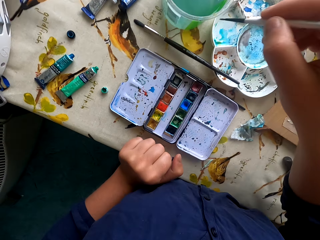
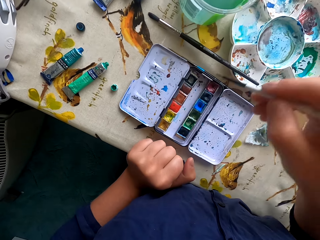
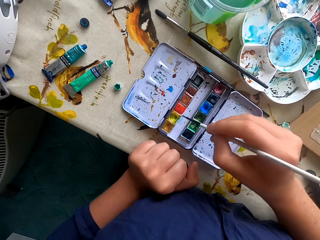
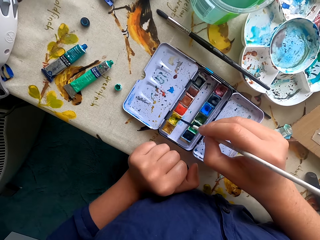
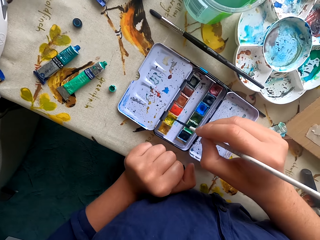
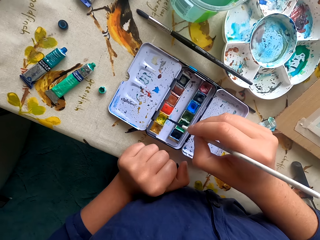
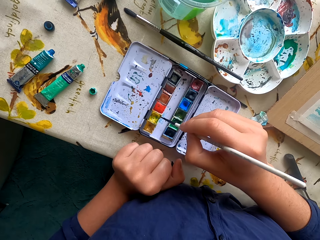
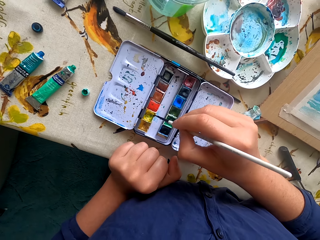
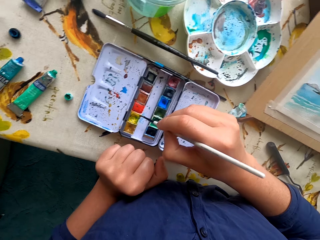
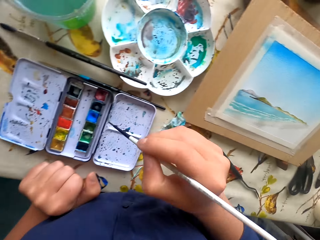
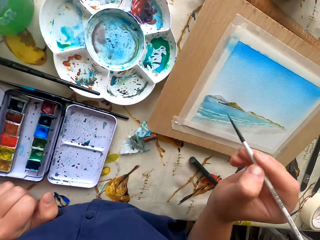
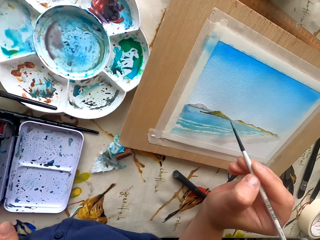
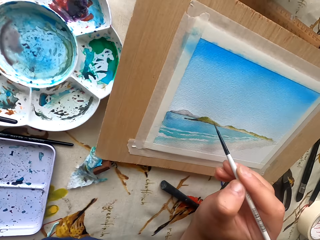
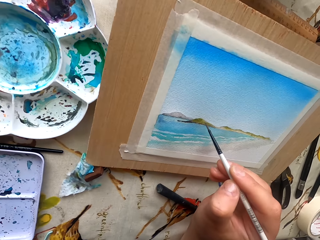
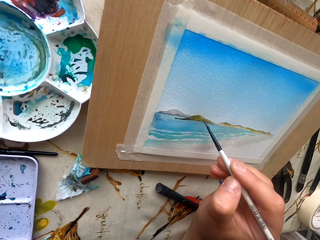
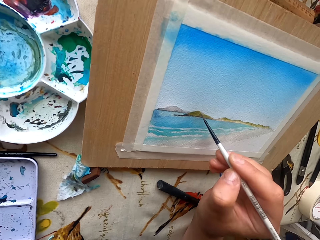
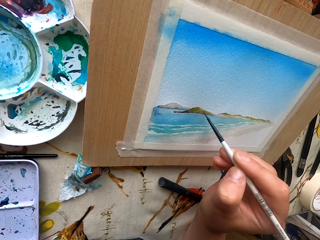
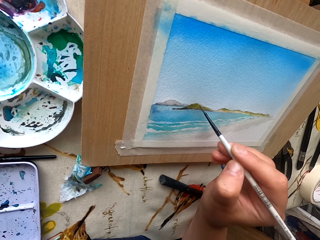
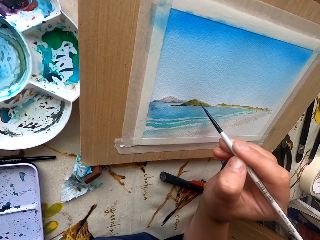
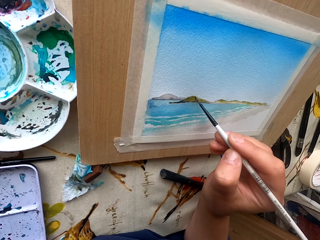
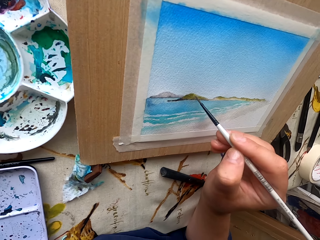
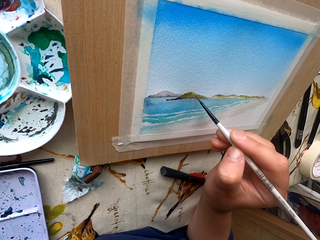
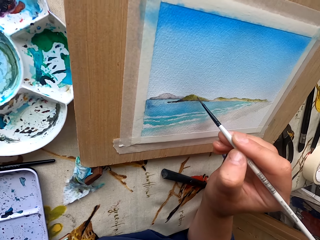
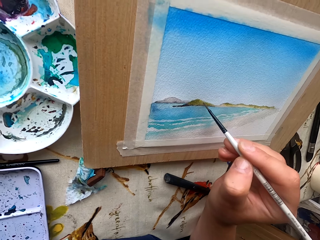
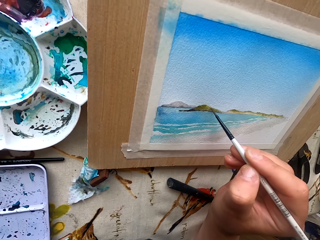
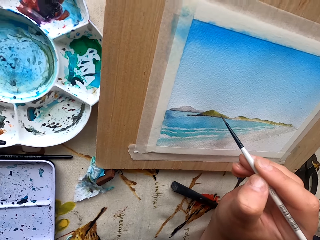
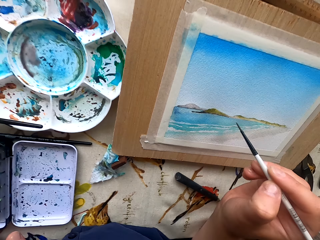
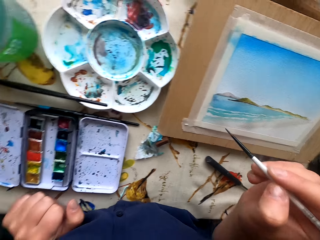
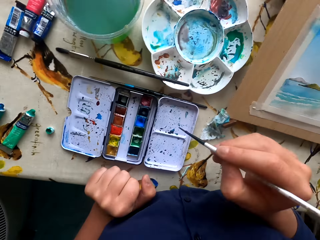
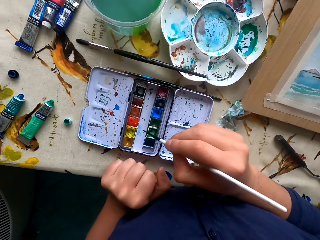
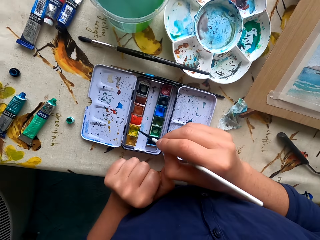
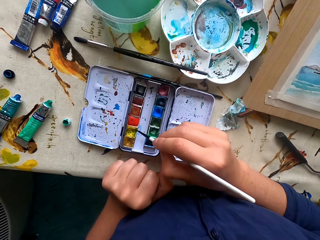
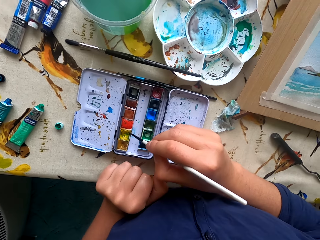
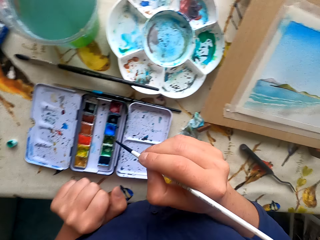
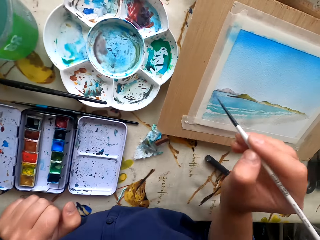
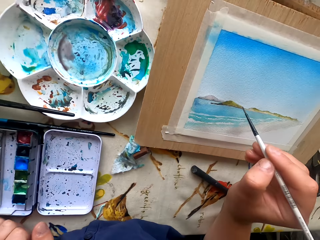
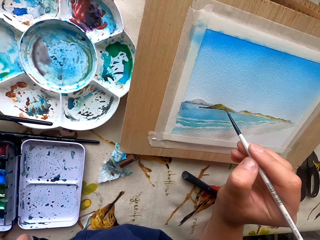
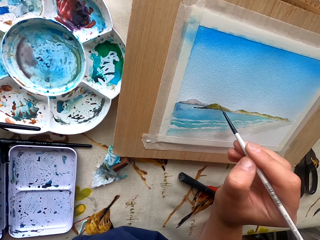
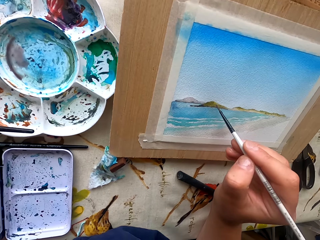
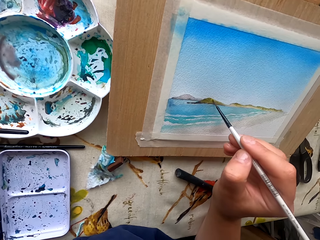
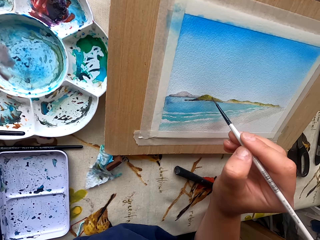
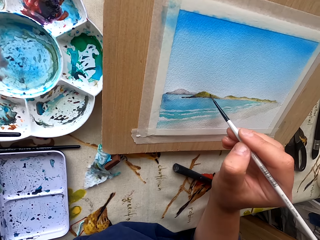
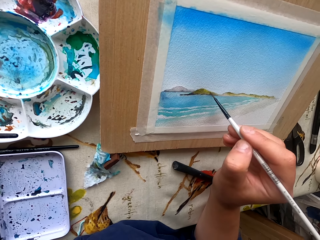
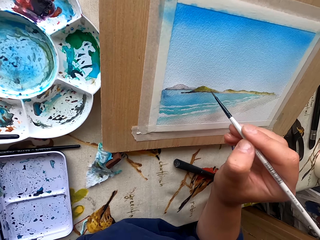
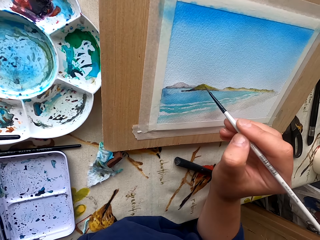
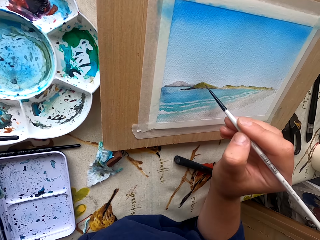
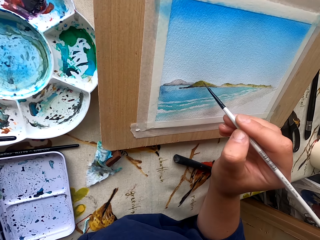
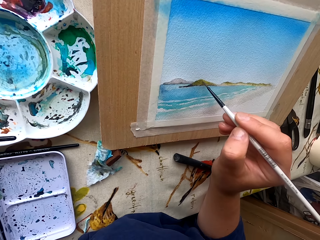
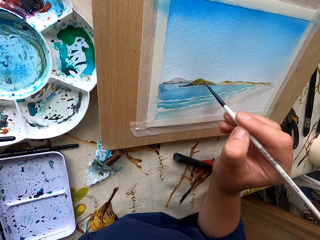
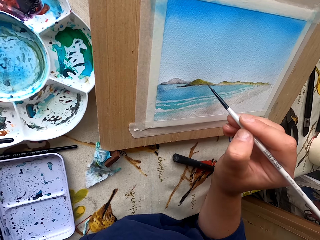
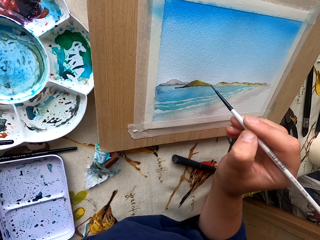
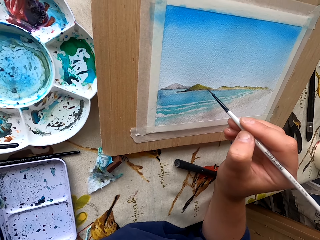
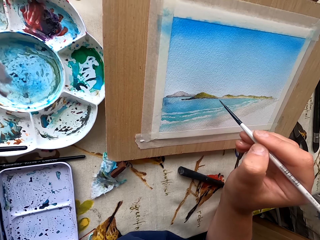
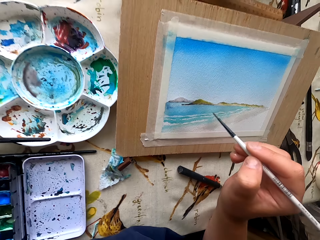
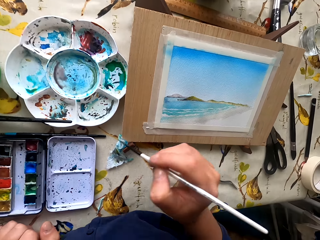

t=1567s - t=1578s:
The camera wearer dips the paint marker or pen brush in the colored water. They rub the pen brush in the ink container. They dip the paint marker in the color. They paint a picture with the pen brush. They rub the pen brush in the ink container. They paint the picture with the pen brush.

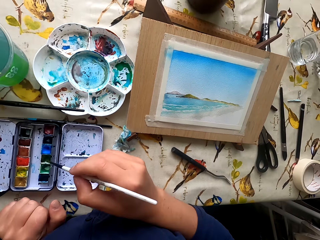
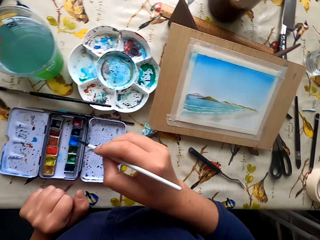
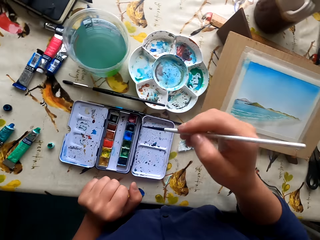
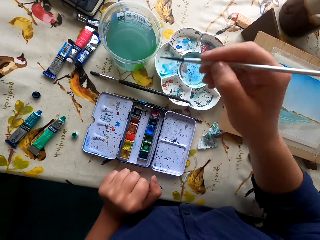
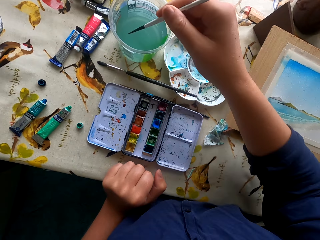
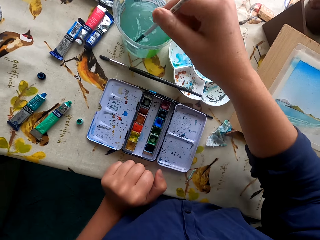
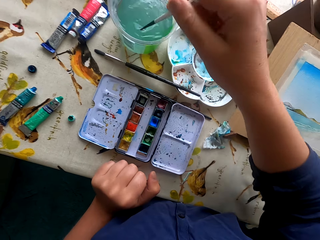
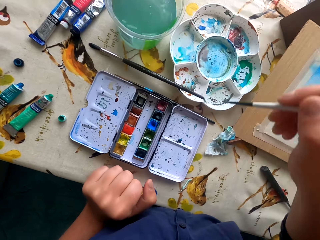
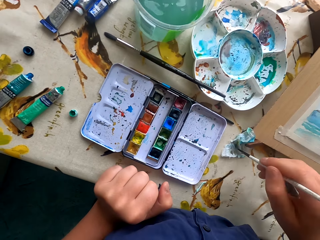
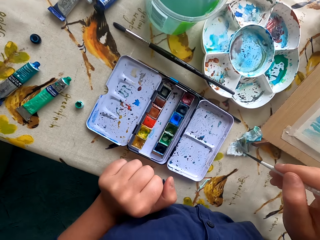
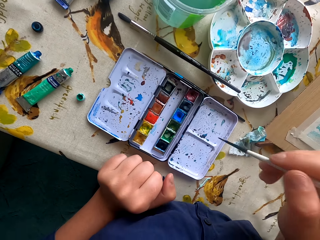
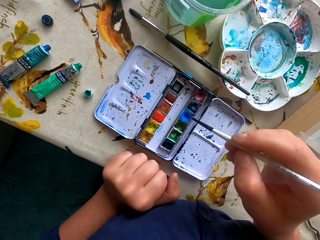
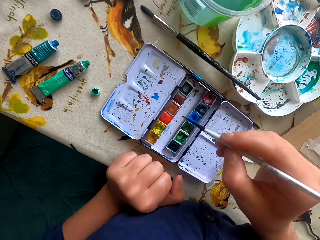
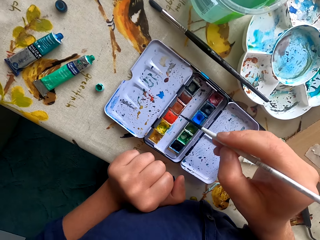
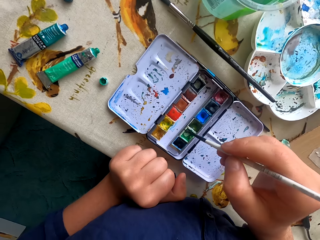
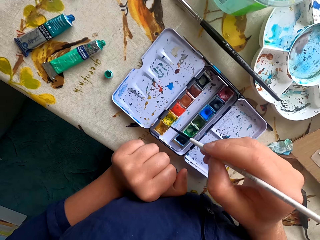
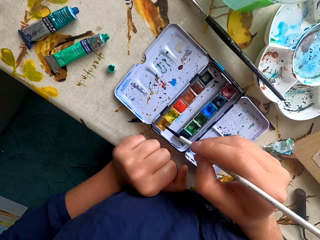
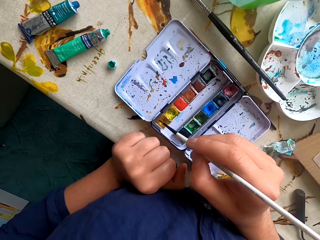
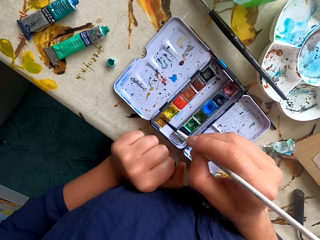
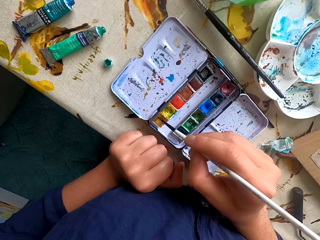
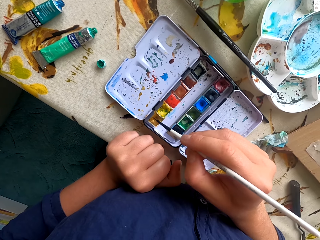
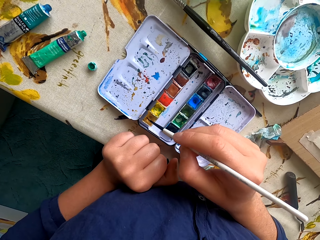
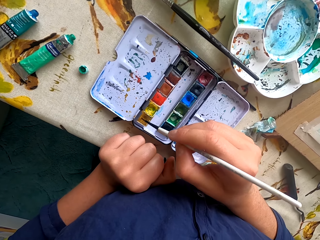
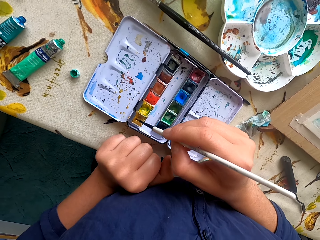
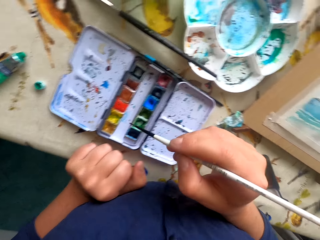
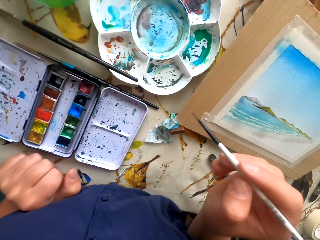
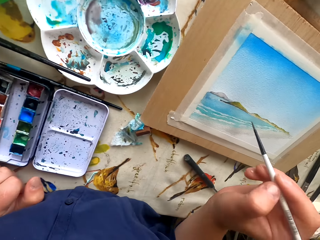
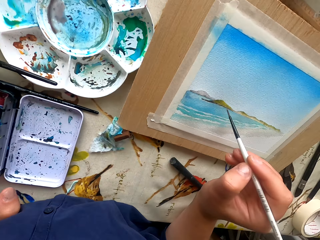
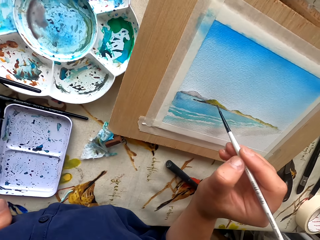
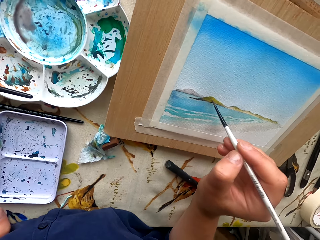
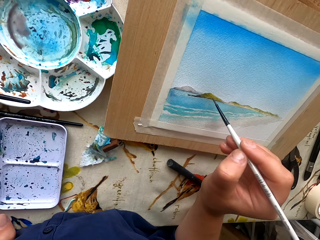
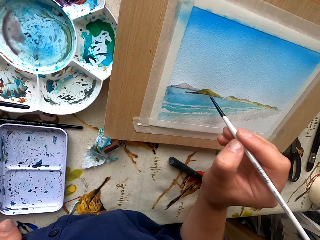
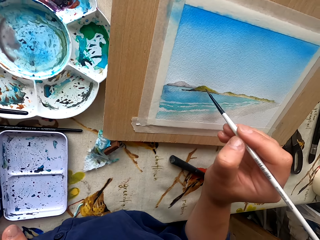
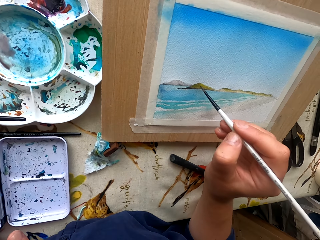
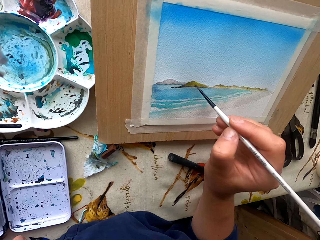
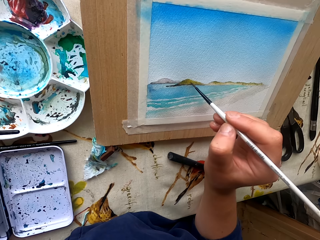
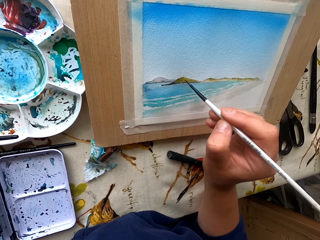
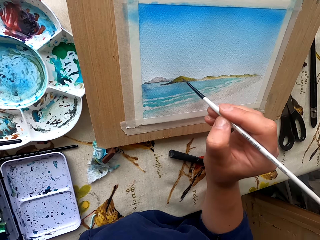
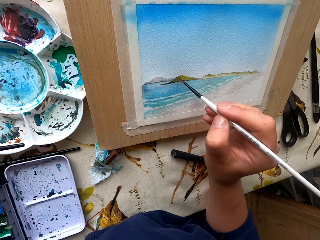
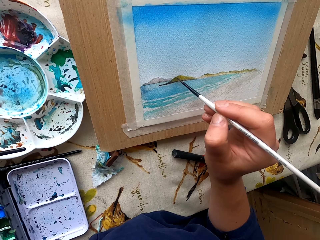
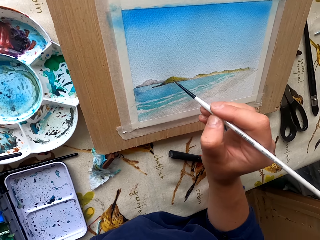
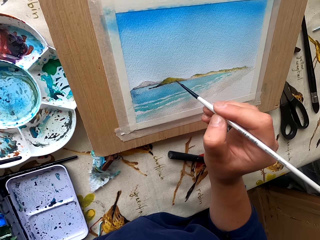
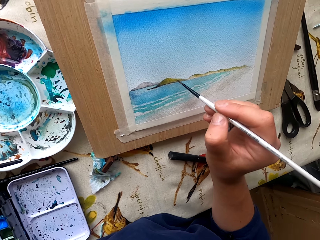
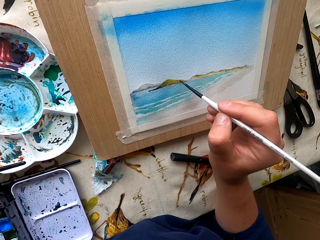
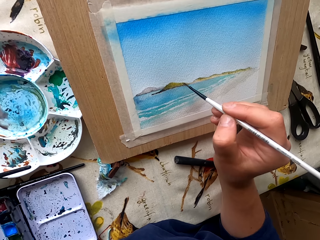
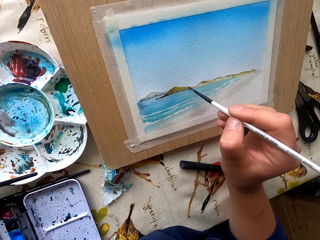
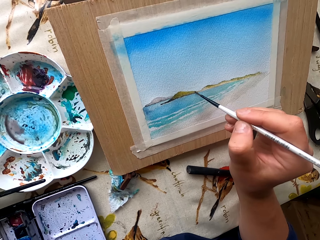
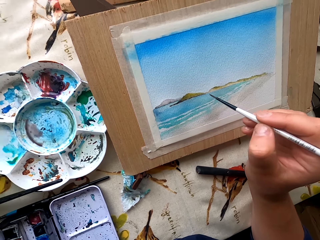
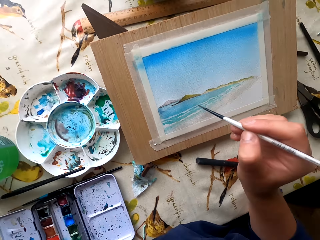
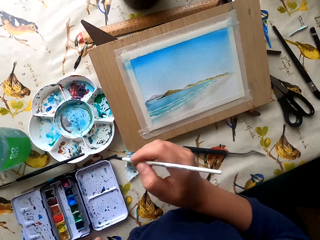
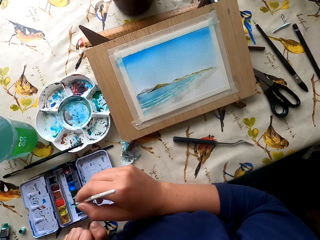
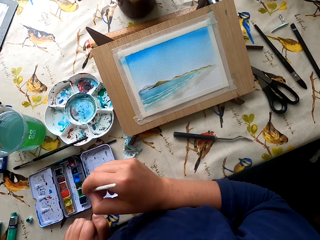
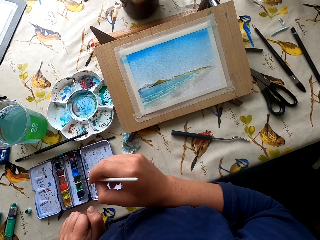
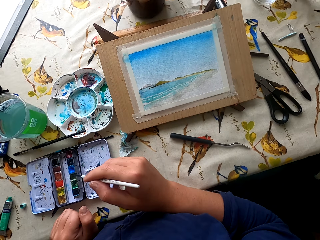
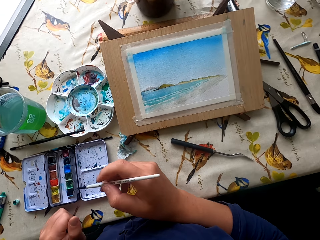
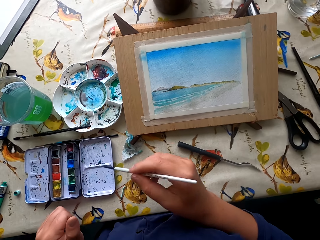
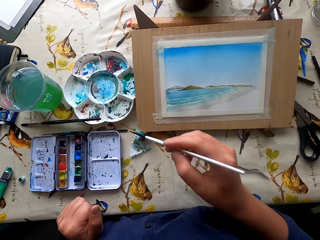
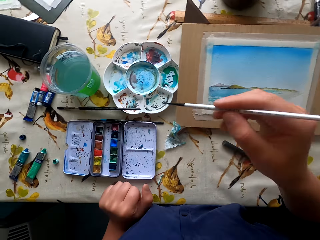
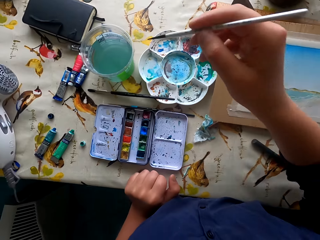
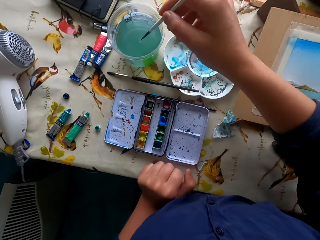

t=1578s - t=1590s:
The camera wearer holds the paint marker or pen brush. They dip the pen brush in water. They wipe the pen brush with paper. They rub the pen brush in the ink container. They paint a picture with the pen brush. They rub the pen brush in the ink container.
